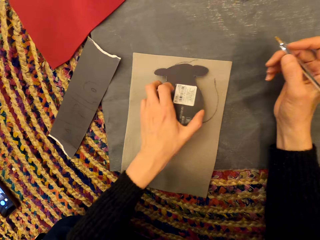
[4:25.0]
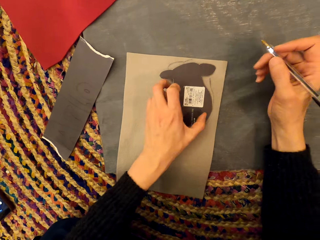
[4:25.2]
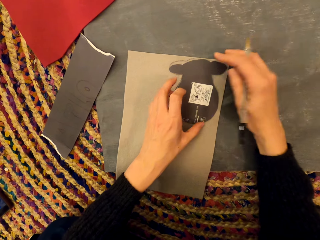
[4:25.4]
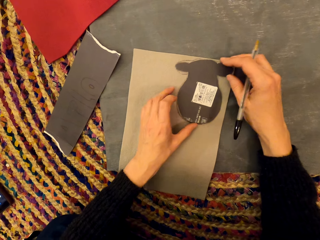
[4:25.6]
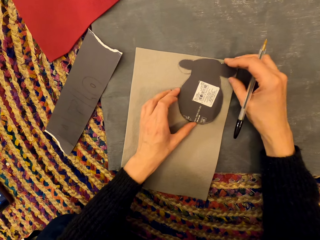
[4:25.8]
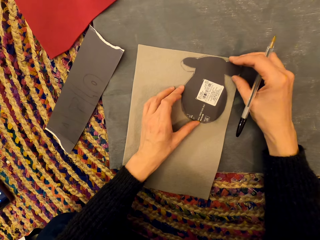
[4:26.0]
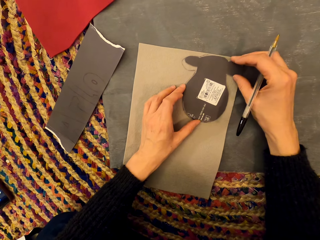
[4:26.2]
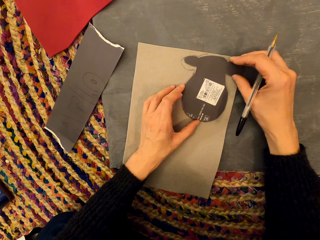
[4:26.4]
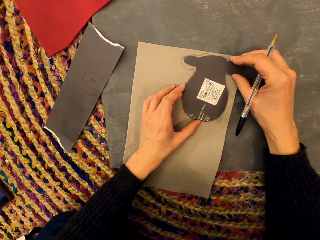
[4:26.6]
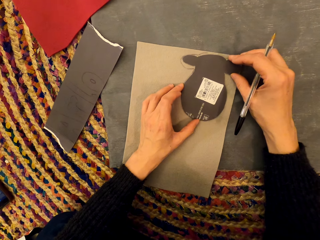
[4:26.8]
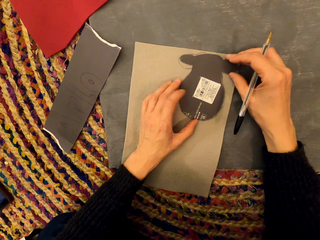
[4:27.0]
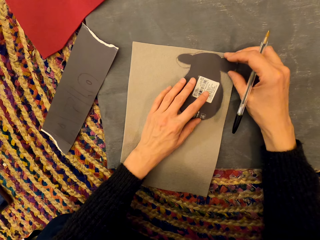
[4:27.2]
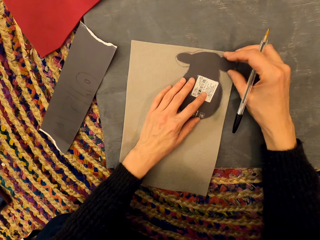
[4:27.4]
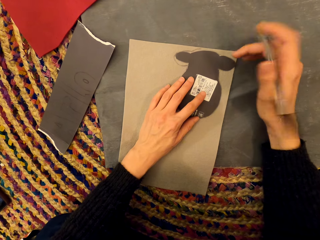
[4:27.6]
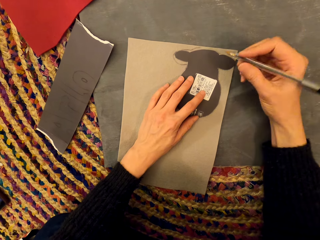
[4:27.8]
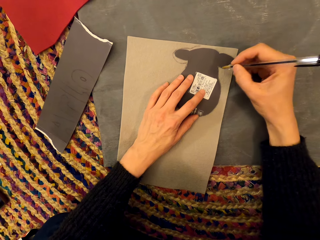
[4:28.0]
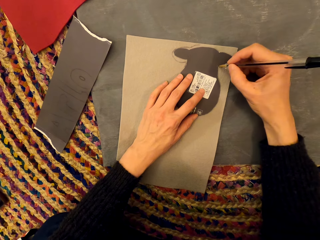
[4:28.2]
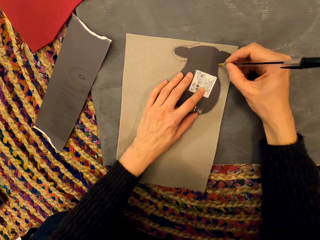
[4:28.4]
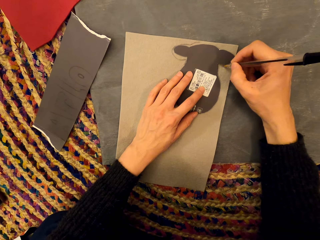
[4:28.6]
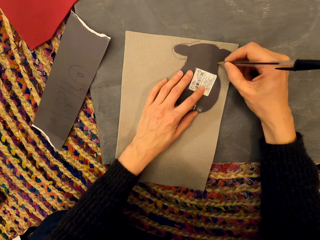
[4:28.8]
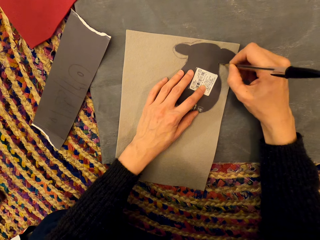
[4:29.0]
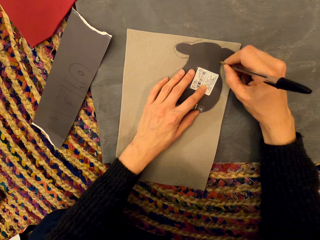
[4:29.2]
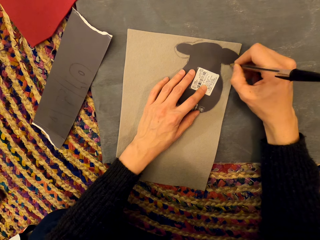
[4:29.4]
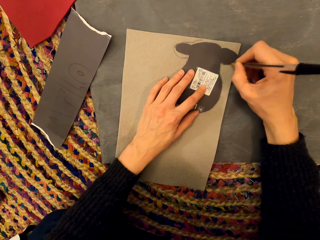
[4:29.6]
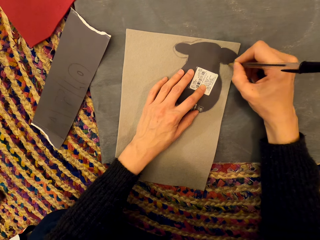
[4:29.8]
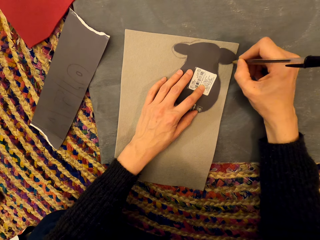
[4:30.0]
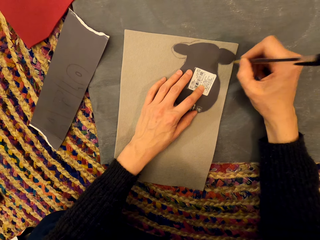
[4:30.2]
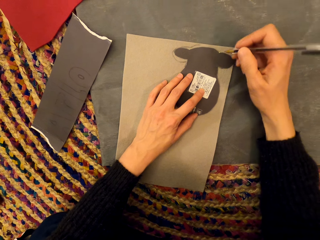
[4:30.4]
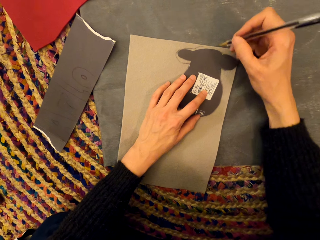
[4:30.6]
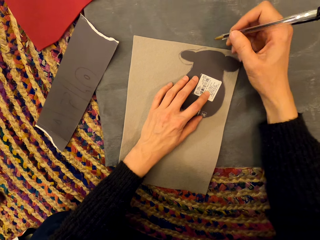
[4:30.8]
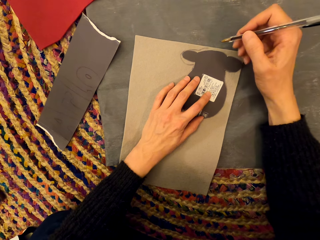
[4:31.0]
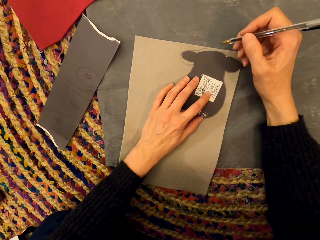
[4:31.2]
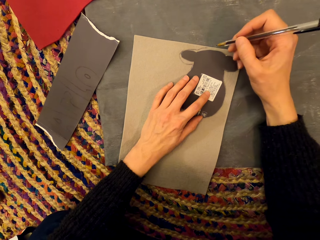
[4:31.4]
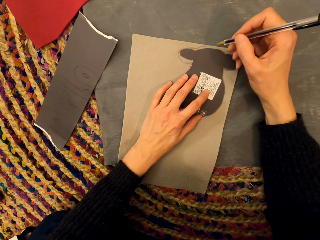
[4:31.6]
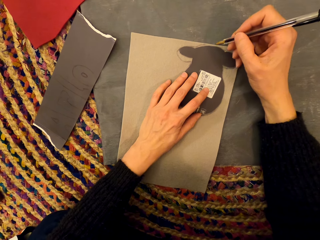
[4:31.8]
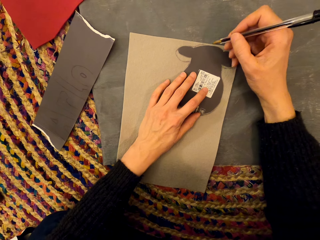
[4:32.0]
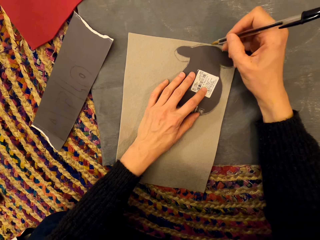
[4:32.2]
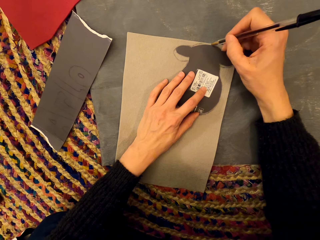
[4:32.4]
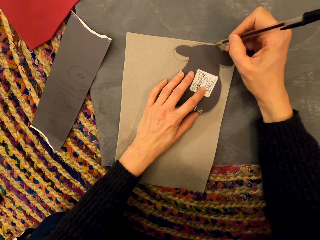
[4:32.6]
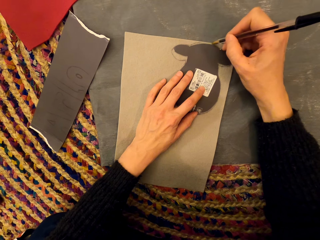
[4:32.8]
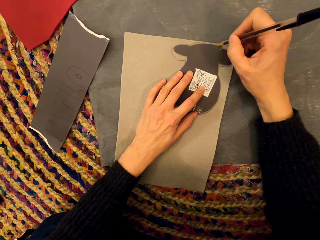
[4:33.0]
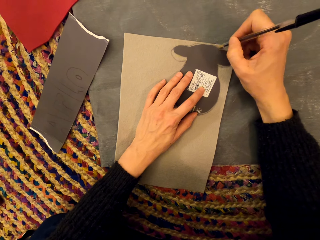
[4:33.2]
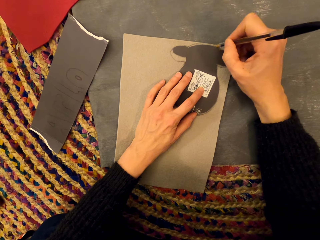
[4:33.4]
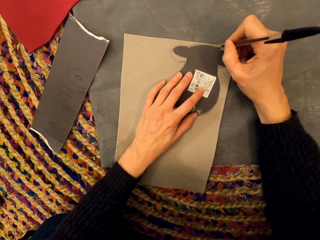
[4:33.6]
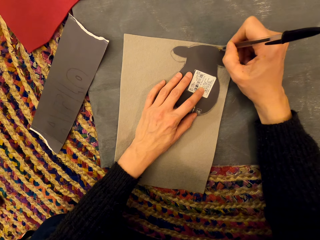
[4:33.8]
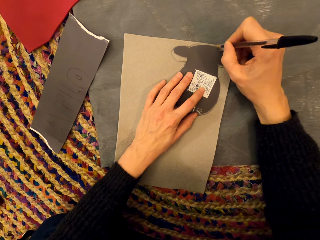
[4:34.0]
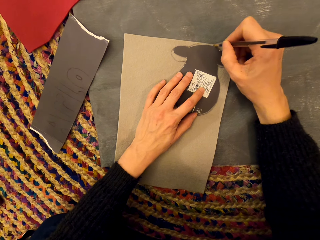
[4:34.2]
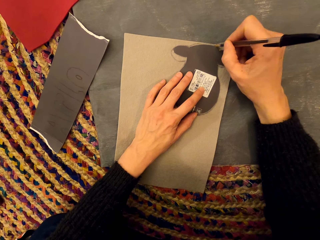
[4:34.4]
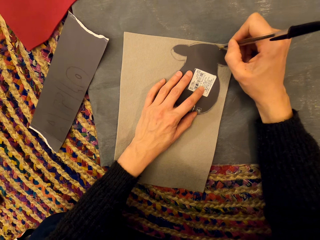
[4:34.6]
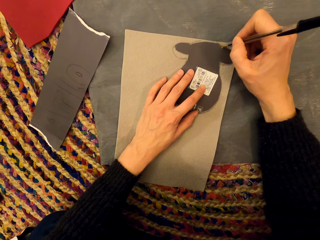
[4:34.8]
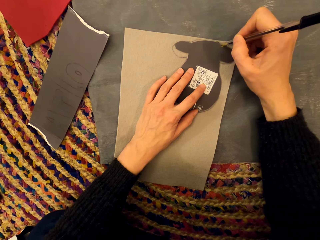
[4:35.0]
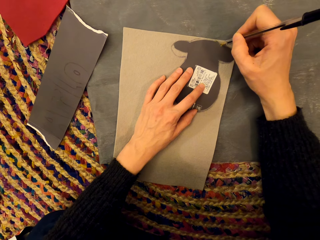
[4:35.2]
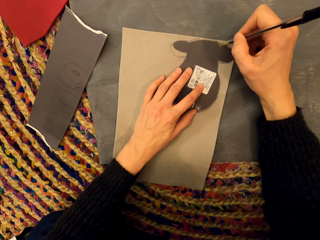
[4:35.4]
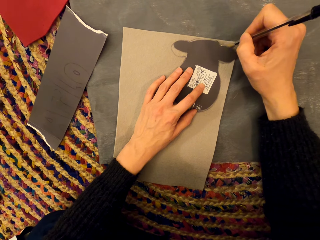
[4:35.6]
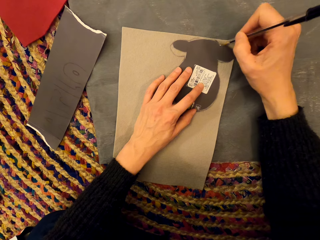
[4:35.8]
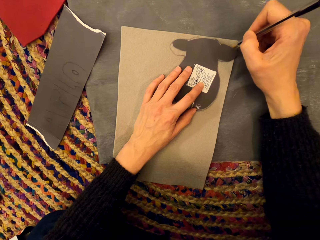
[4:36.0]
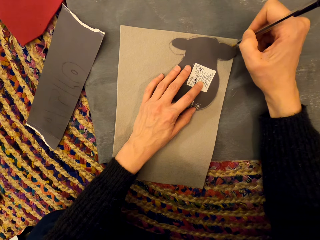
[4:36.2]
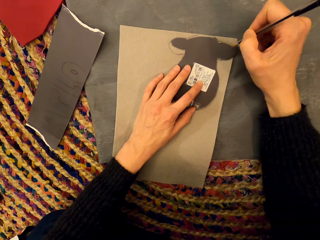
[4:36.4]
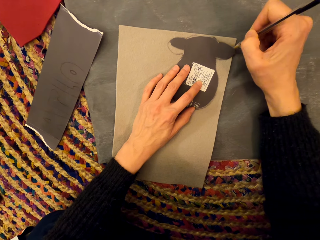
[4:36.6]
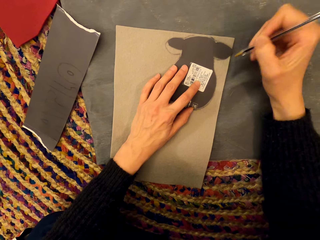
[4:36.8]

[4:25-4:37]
The camera wearer adjusts the paper. They draw.

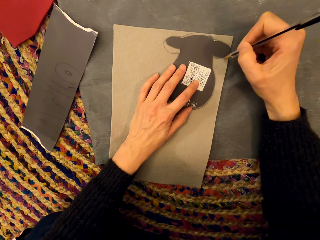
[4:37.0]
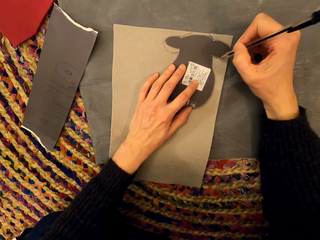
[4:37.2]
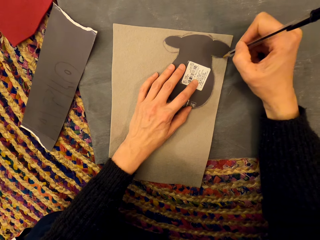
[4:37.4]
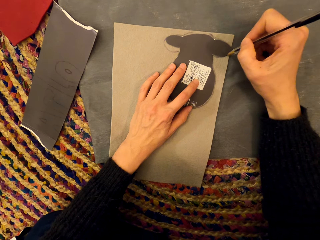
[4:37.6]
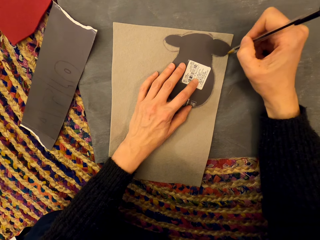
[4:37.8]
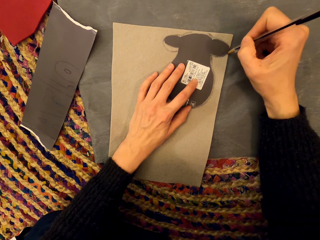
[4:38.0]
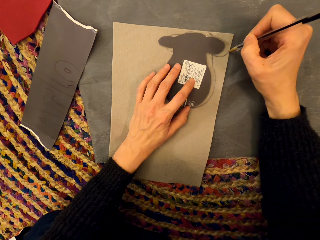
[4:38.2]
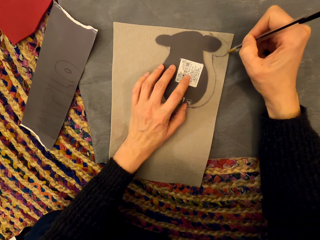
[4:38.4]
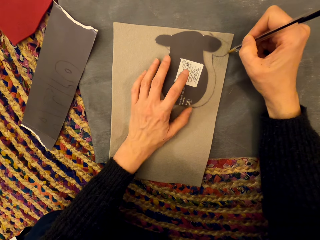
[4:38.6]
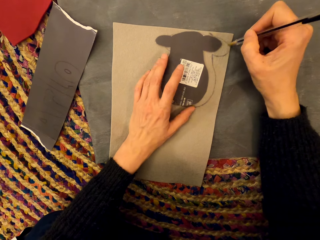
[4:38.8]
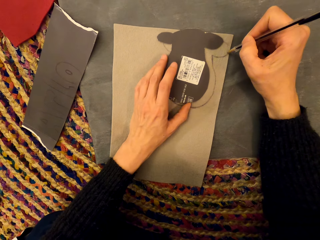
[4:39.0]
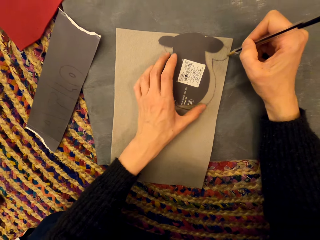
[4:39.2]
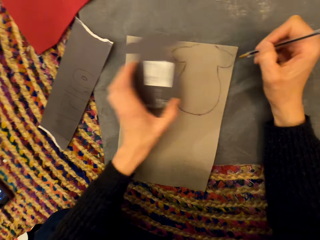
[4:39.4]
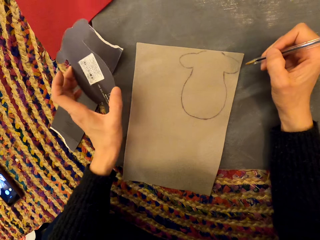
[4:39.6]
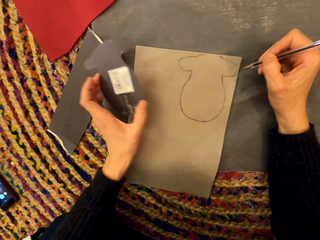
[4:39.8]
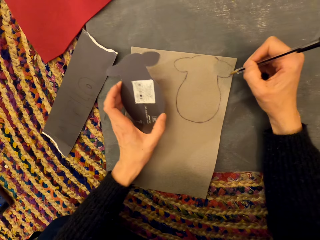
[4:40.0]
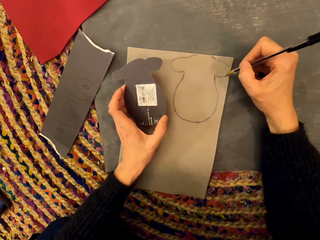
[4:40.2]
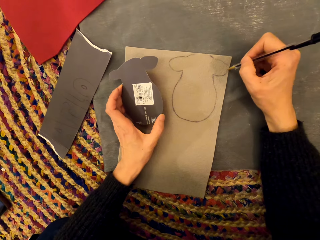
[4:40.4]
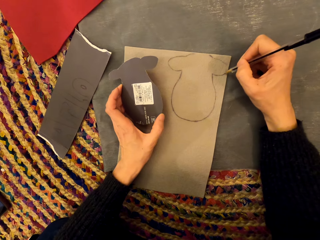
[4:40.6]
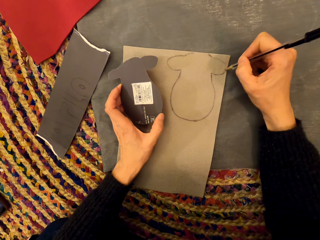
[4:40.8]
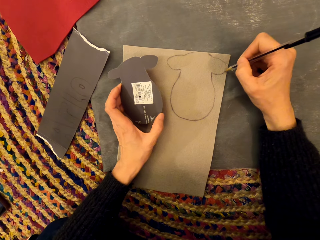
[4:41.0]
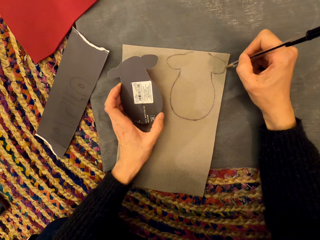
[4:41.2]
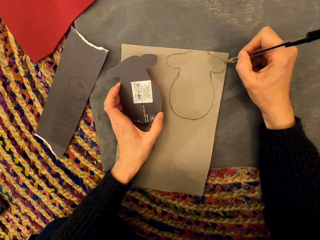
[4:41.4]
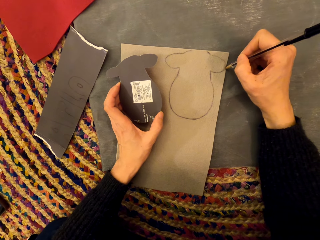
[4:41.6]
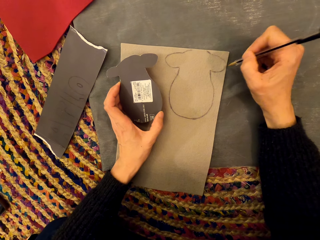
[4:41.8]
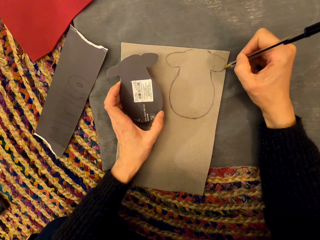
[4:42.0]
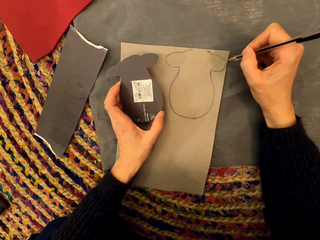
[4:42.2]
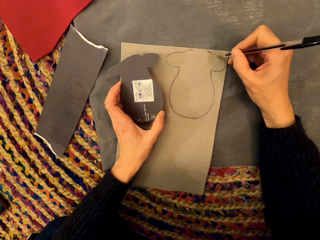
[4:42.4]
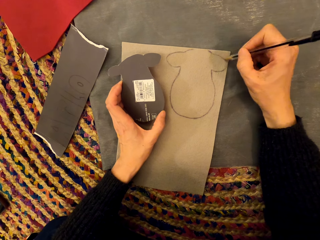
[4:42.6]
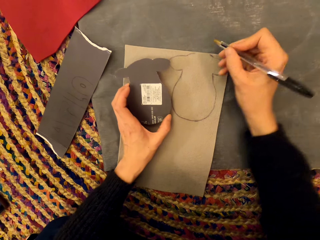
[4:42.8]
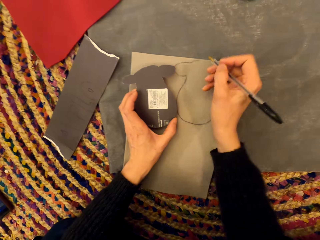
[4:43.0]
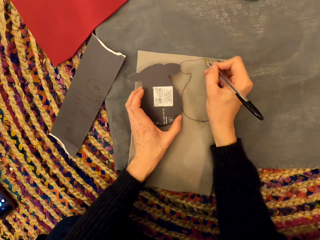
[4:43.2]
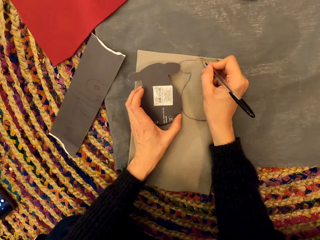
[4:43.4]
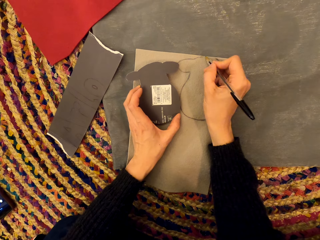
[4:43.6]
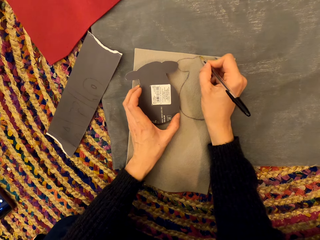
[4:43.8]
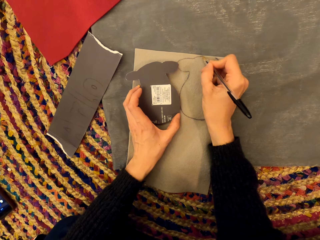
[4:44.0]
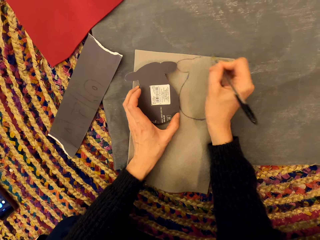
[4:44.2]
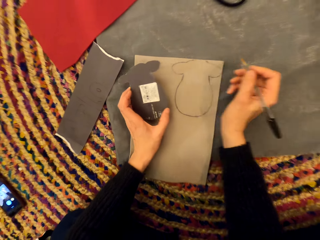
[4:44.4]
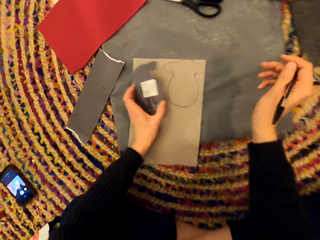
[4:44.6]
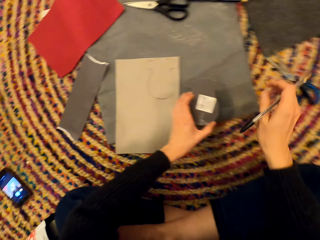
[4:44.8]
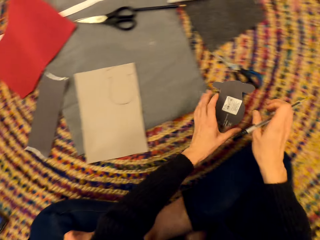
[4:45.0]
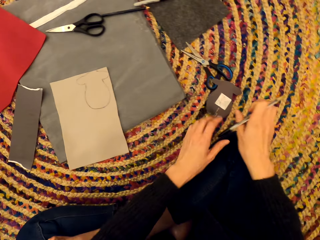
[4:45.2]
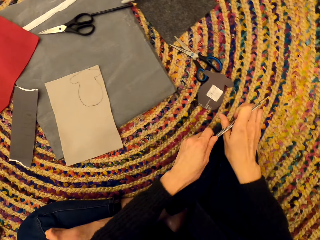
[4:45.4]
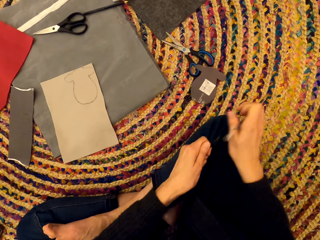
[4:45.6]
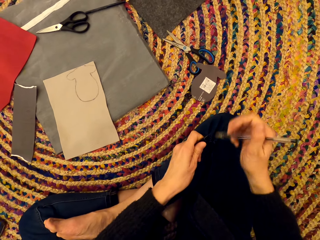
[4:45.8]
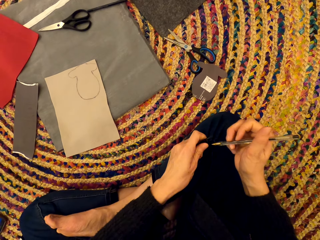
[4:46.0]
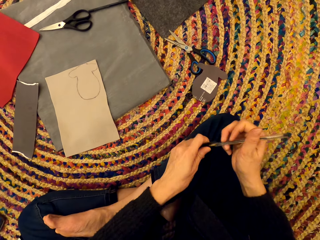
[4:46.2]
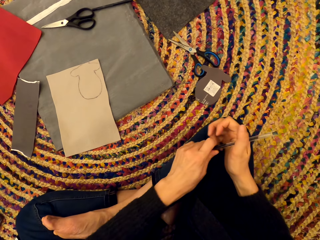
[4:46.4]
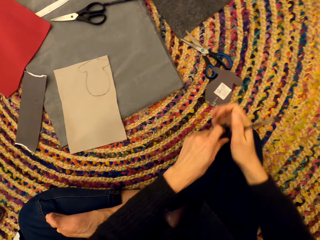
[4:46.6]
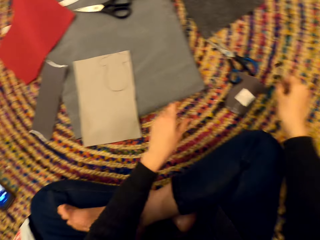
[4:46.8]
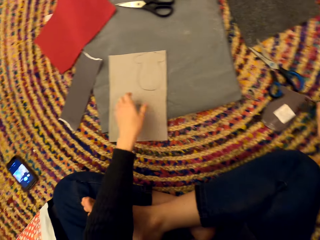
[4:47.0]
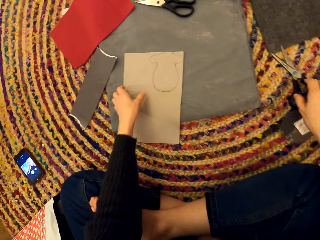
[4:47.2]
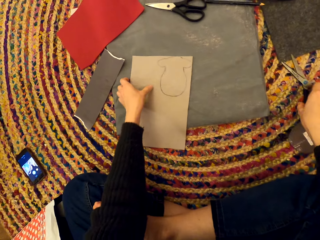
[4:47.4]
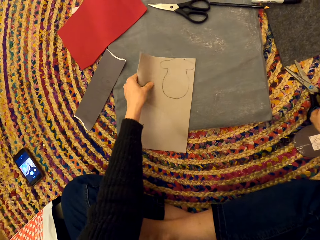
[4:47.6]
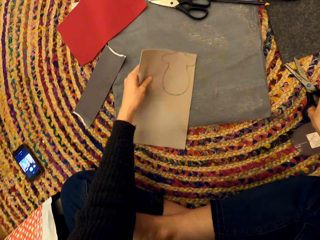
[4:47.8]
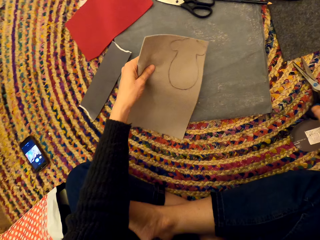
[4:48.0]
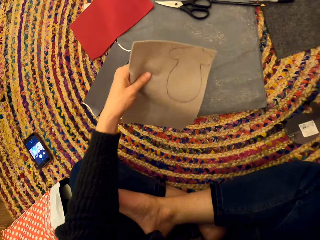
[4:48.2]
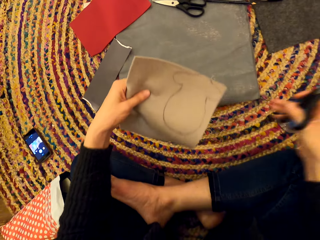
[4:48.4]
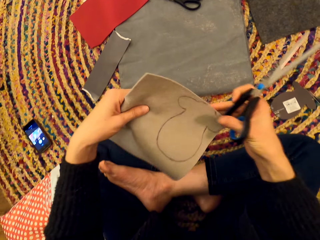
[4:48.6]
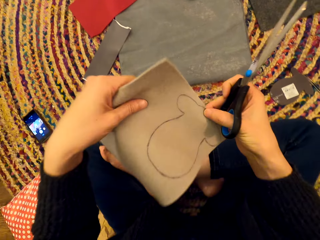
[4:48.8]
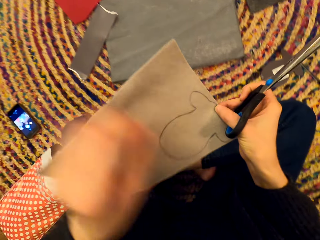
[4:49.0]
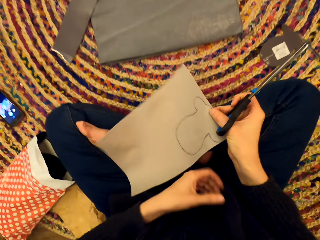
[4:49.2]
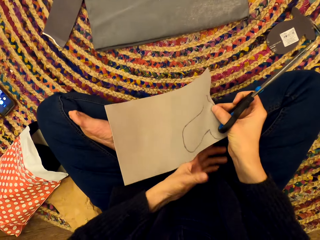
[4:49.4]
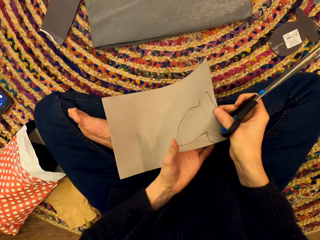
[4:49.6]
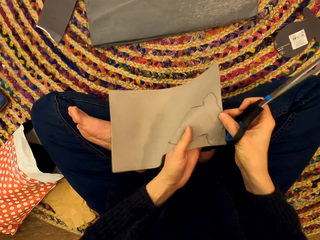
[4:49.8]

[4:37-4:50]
The camera wearer removes the paper. They draw, drop the craft paper on the mat, close the pen with a pen cap, and drop the pen on the mat. They pick up the craft paper and pick up a pair of scissors.
